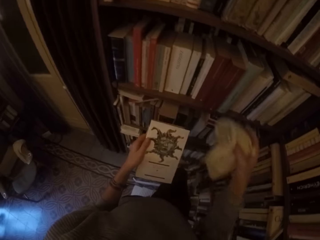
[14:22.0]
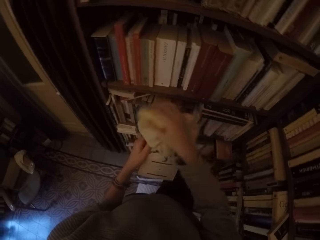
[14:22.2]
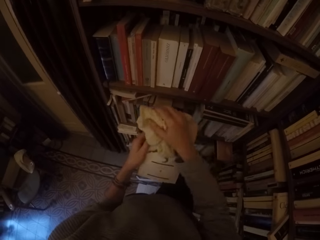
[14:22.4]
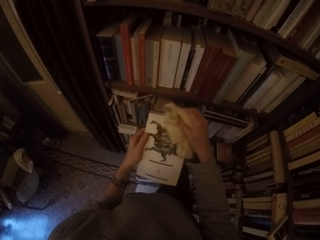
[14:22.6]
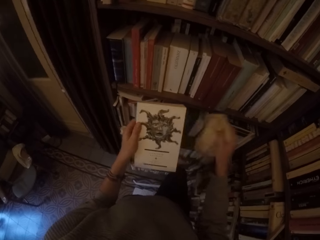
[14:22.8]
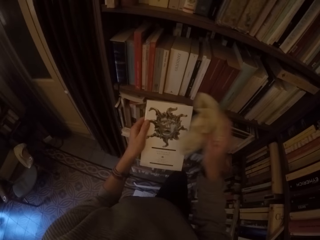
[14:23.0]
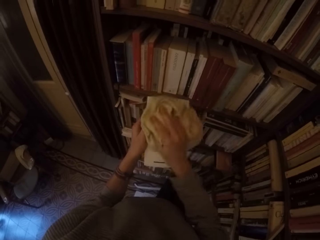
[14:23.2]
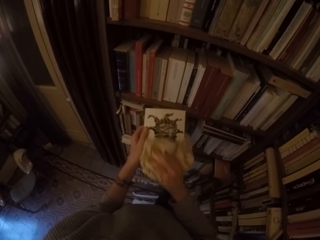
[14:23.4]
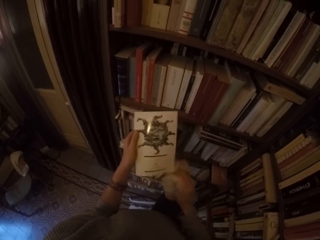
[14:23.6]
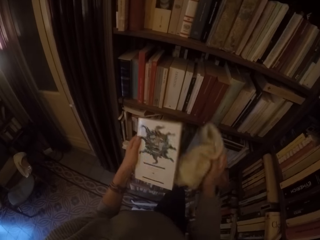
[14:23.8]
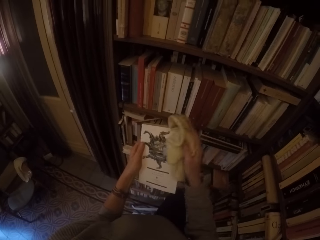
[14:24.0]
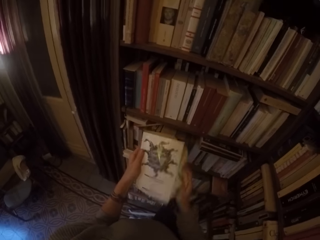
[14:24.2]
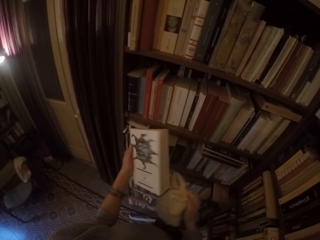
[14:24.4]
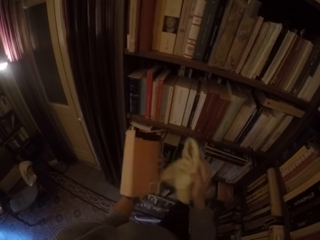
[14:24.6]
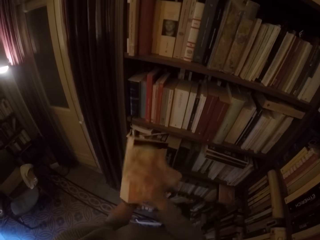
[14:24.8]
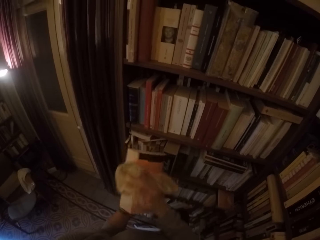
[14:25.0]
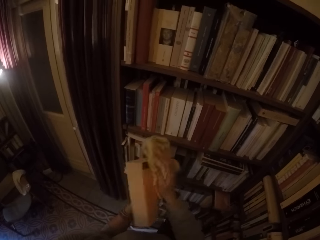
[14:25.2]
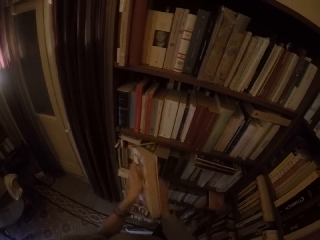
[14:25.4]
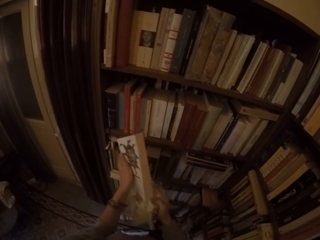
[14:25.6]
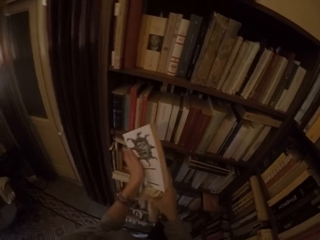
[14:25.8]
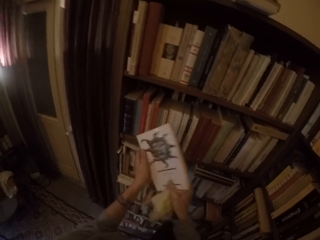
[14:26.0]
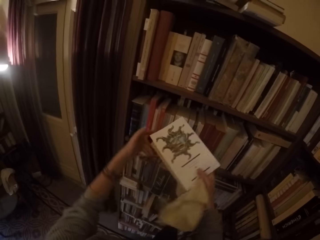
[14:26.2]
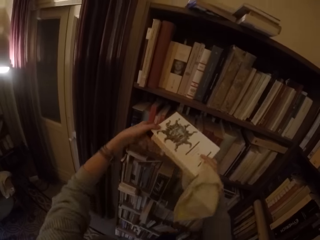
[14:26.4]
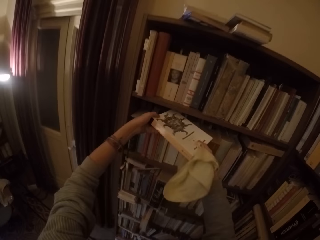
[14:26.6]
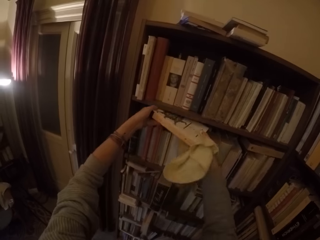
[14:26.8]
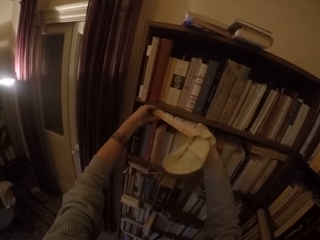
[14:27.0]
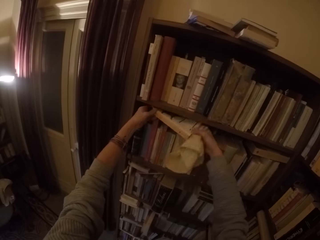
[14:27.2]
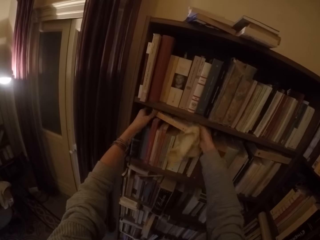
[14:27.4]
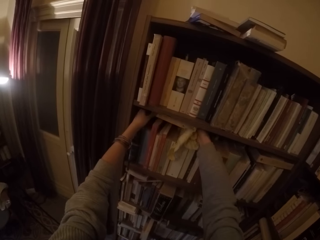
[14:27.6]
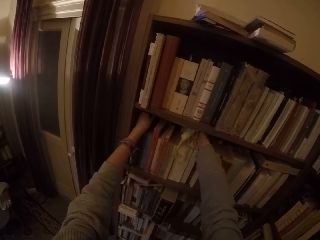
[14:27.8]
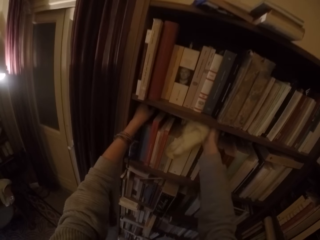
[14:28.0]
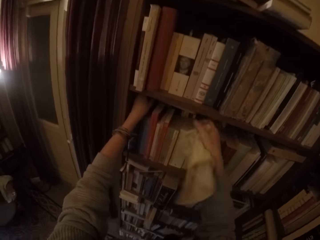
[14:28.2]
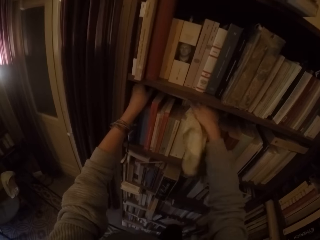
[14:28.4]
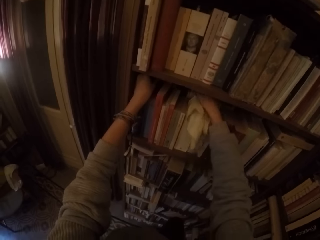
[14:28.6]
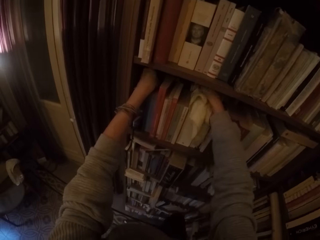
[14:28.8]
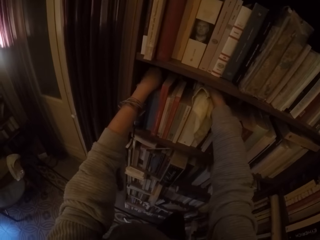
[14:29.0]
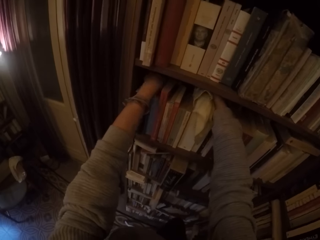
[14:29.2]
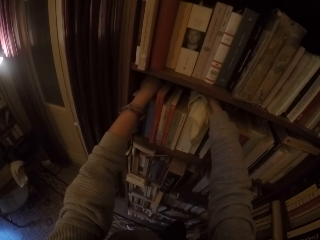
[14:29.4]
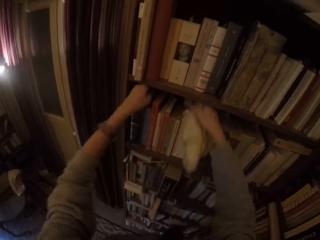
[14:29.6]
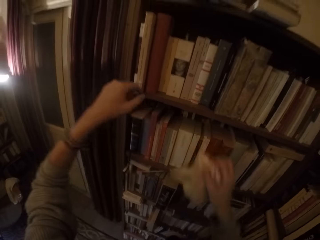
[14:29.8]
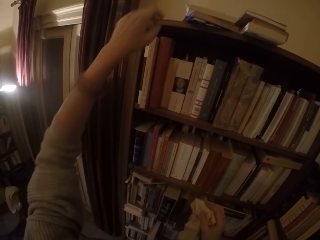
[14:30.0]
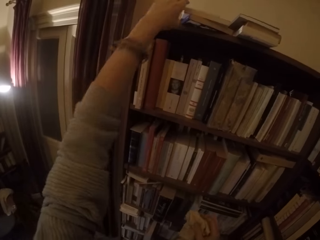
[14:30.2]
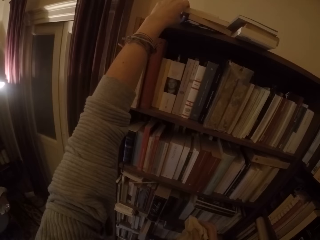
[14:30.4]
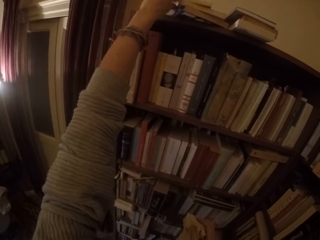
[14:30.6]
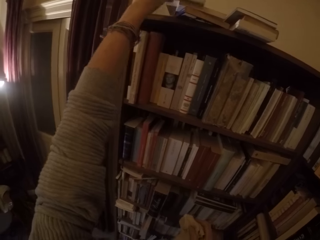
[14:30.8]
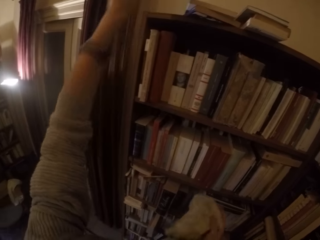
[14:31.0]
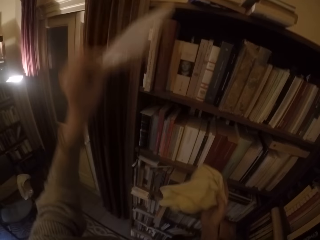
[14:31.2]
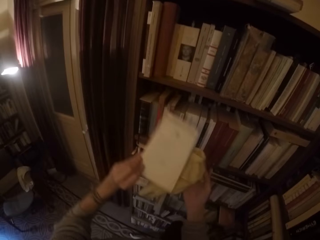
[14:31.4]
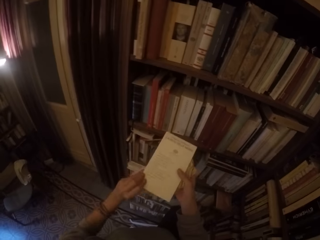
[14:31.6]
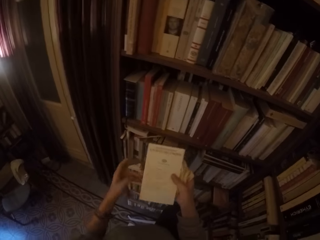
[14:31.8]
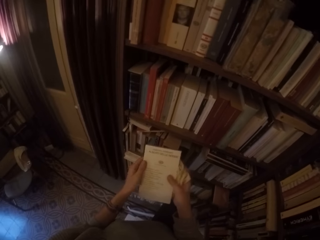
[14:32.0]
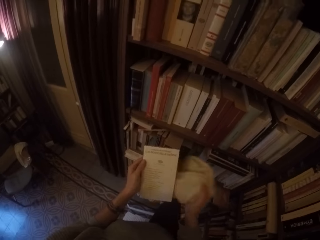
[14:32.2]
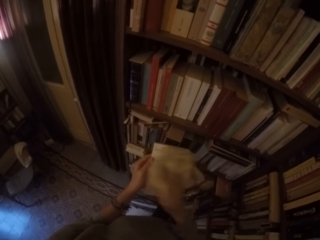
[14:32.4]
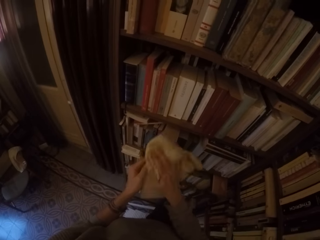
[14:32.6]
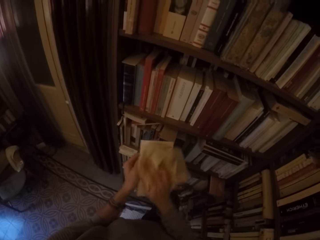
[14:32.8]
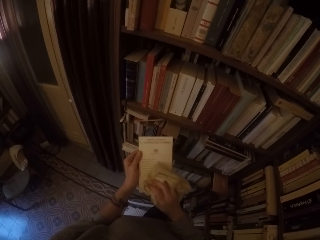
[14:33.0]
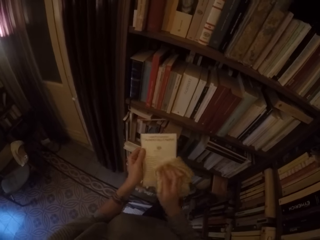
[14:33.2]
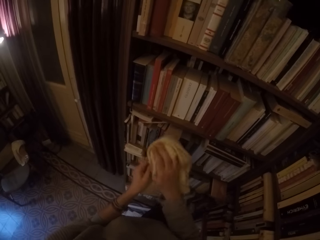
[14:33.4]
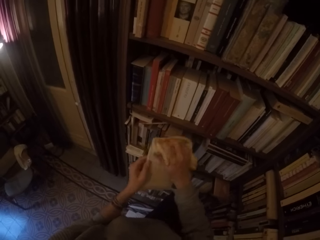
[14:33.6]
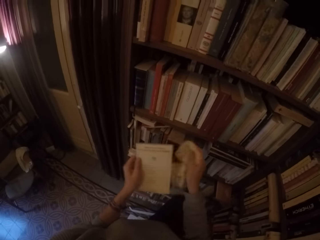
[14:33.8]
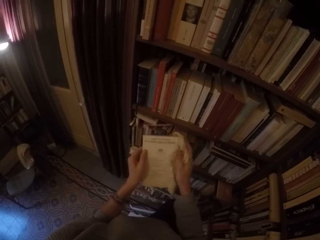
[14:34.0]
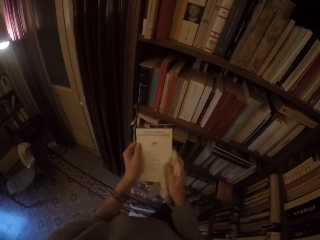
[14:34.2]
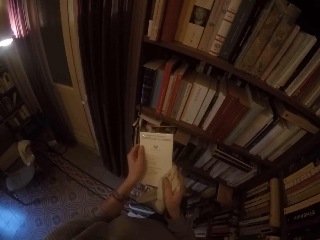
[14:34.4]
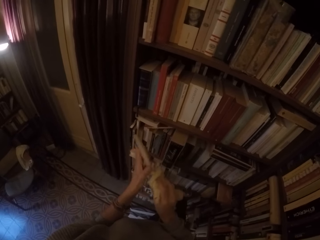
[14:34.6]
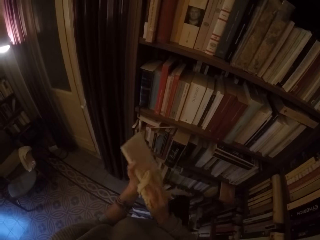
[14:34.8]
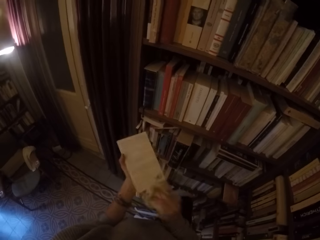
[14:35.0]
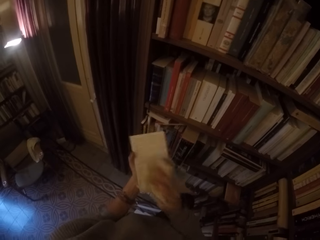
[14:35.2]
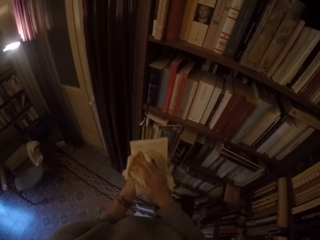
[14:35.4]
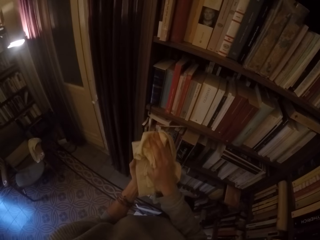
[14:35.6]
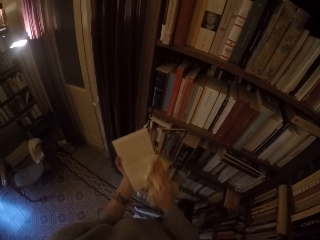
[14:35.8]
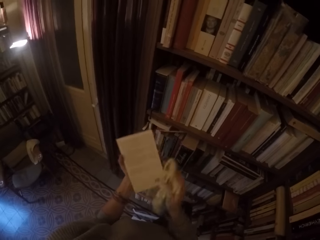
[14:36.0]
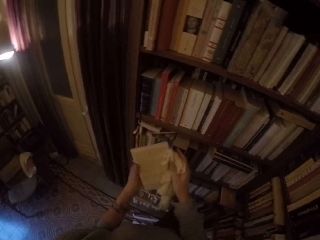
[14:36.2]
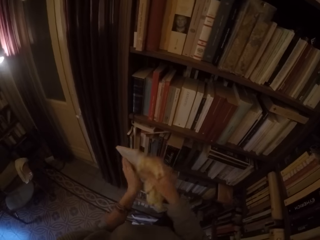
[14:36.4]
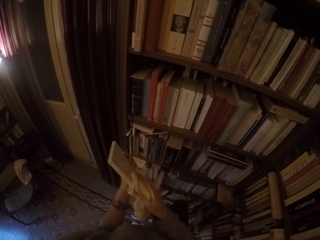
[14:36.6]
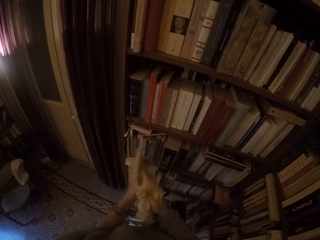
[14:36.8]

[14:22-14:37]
The camera wearer wipes the book with the towel in his right hand. He puts the book on the shelf with both hands. He picks up another book from the top of the shelf with his left hand. He wipes the book with the towel in his right hand.

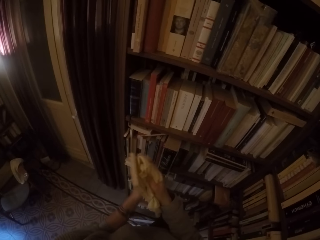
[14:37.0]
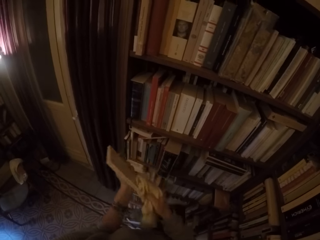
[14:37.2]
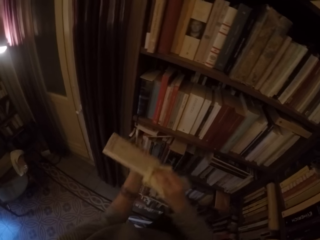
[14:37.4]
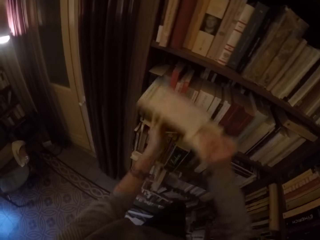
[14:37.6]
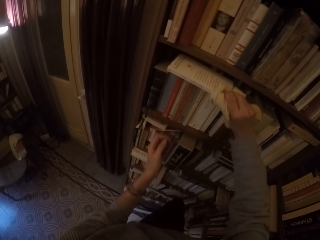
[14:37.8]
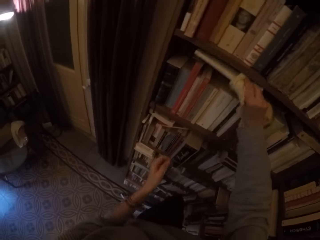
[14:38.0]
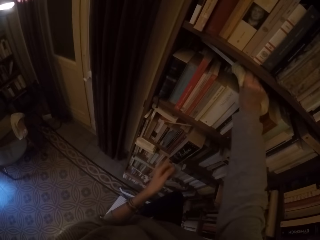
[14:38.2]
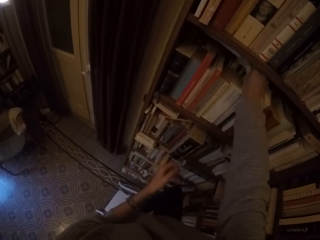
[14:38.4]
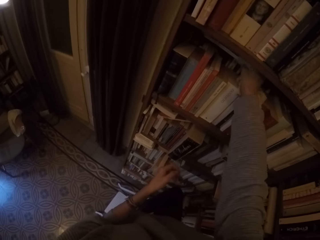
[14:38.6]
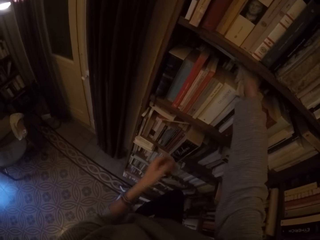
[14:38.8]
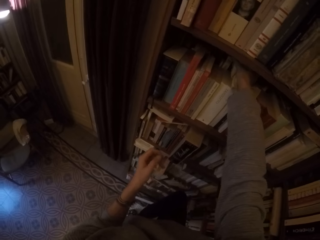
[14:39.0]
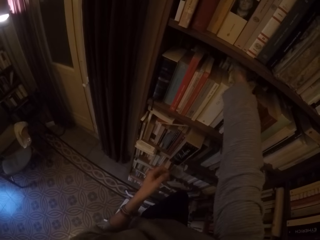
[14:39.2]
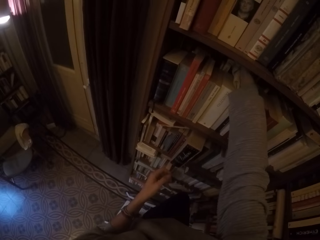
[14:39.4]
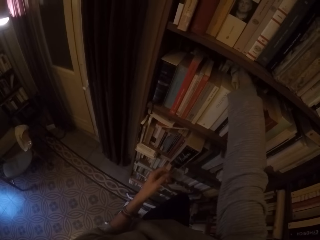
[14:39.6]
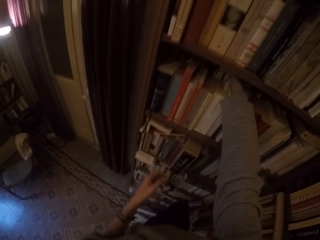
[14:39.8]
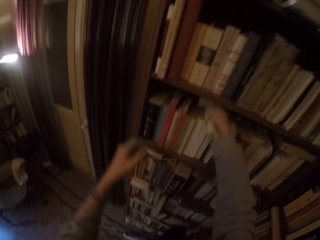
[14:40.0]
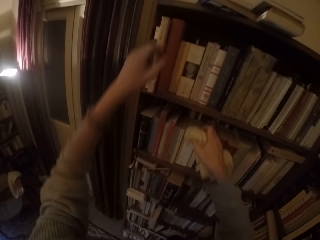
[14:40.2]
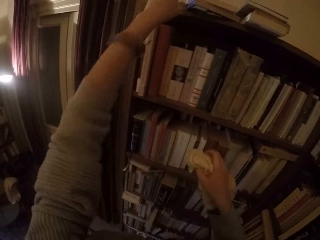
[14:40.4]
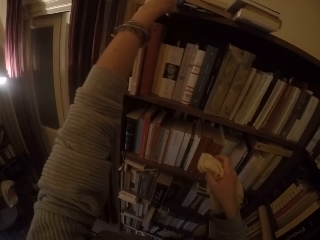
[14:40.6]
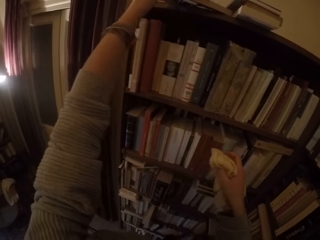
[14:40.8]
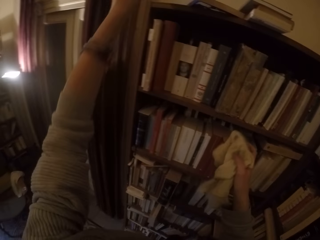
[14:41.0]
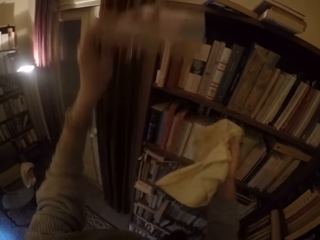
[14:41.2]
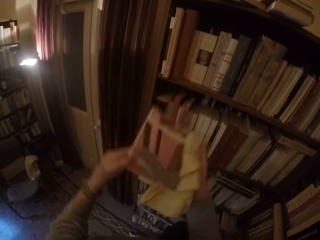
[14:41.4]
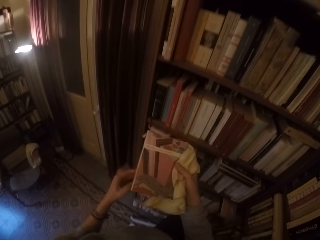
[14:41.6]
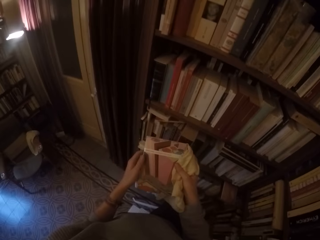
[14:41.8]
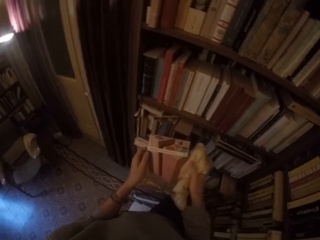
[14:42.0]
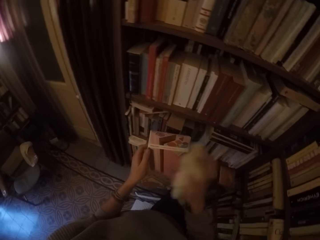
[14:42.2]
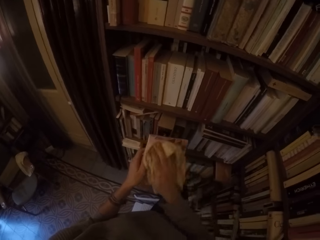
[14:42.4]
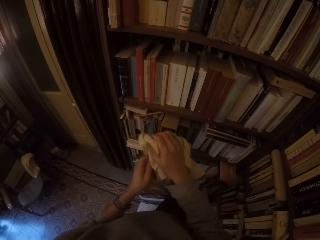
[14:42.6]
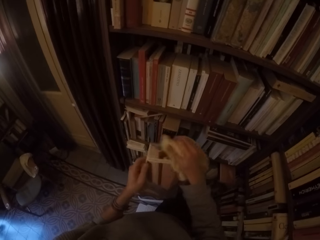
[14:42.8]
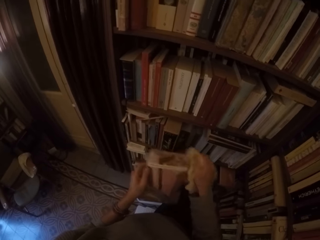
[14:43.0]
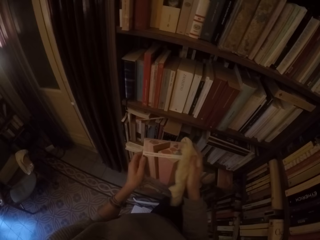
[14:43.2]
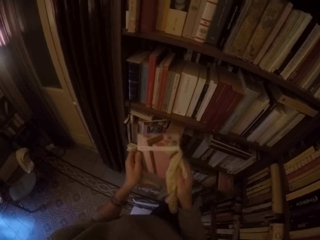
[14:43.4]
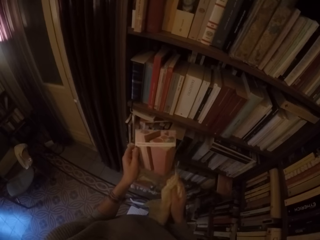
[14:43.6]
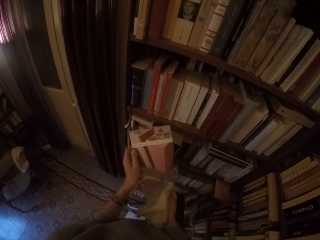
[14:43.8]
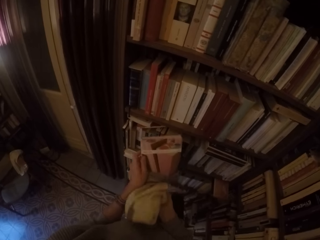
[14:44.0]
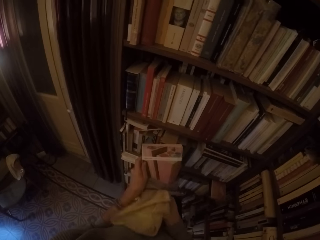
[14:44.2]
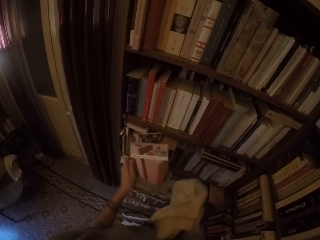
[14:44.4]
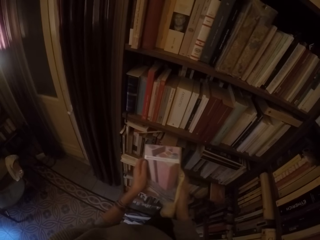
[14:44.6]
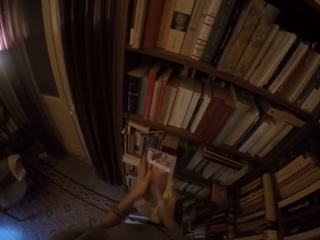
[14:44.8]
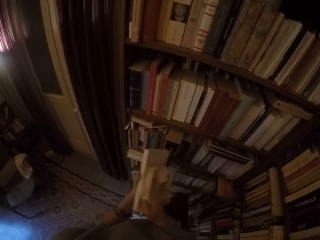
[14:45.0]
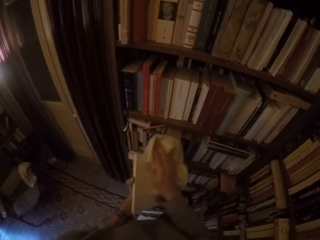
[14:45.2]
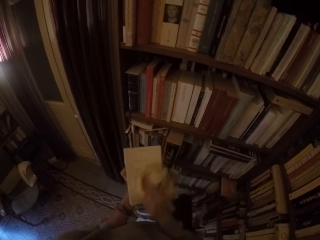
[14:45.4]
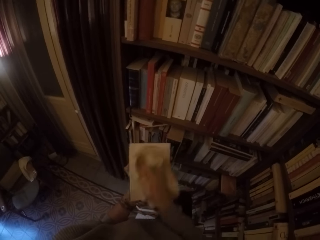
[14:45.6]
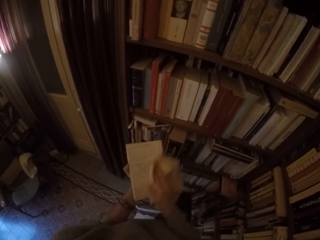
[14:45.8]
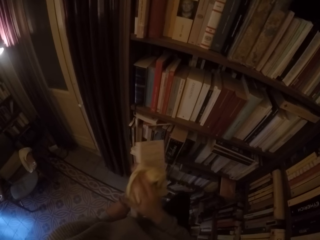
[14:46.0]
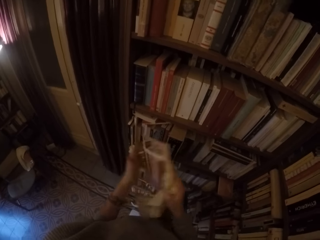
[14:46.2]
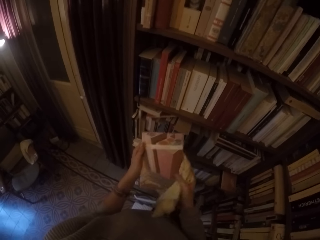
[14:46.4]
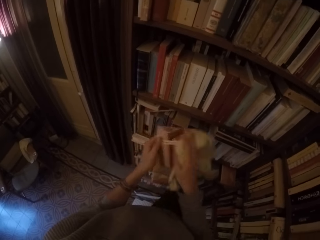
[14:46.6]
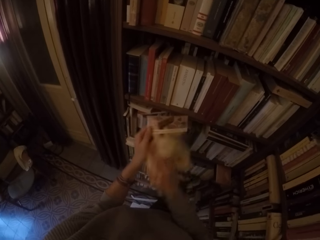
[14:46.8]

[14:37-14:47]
The camera wearer puts the book on the shelf with his right hand. He picks up another book from the top of the shelf with his left hand. He wipes the book with the towel in his right hand.
